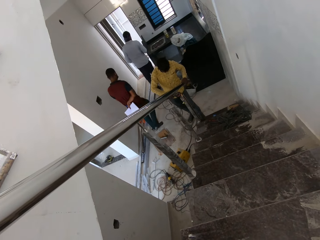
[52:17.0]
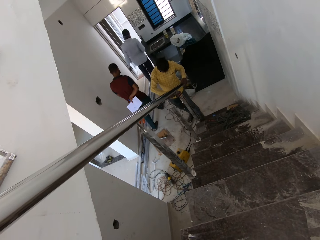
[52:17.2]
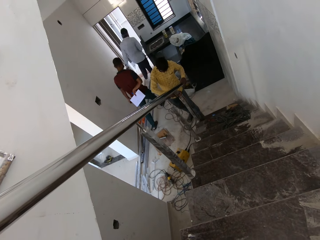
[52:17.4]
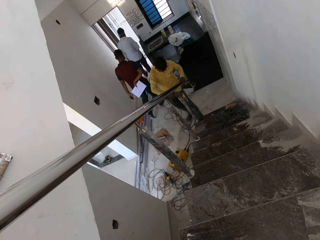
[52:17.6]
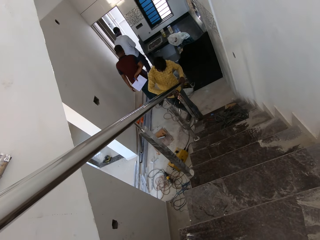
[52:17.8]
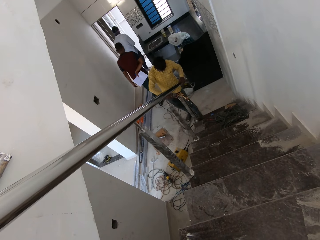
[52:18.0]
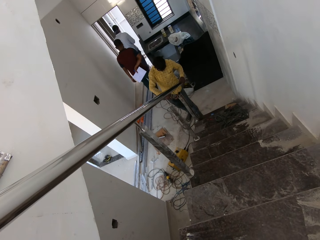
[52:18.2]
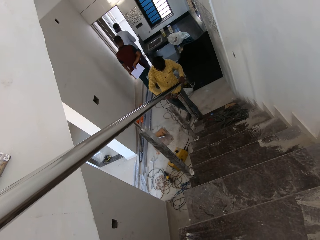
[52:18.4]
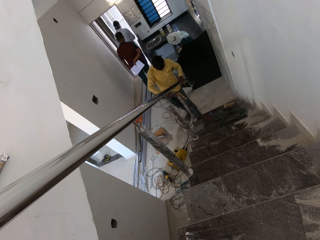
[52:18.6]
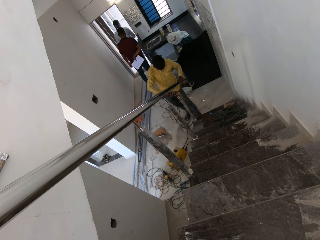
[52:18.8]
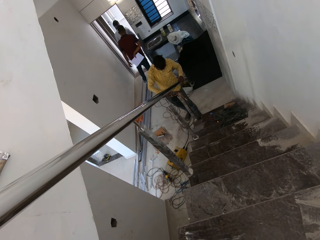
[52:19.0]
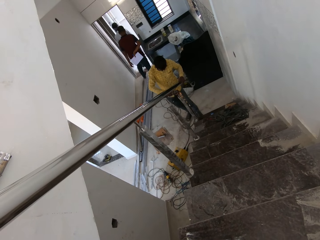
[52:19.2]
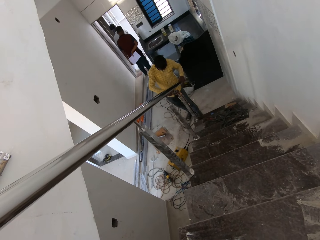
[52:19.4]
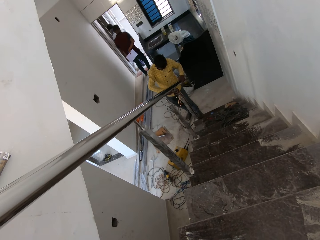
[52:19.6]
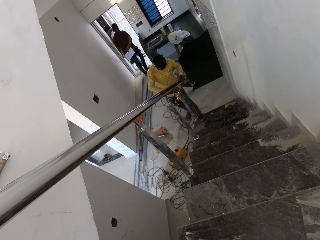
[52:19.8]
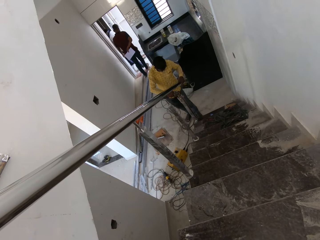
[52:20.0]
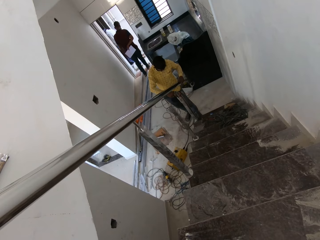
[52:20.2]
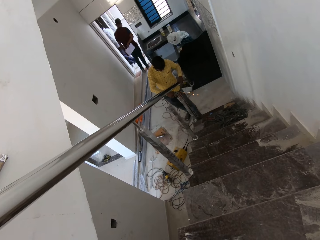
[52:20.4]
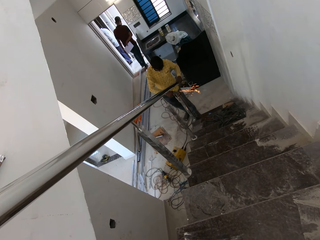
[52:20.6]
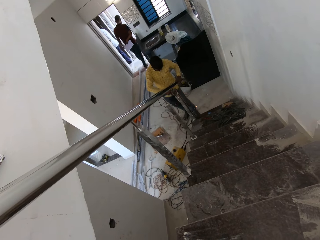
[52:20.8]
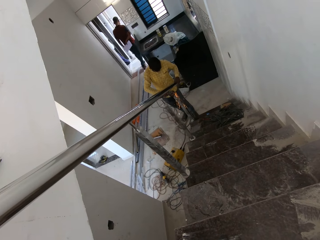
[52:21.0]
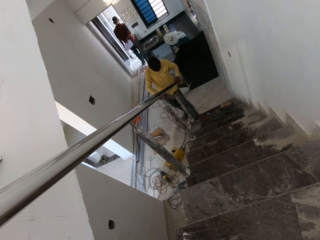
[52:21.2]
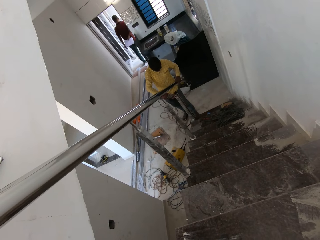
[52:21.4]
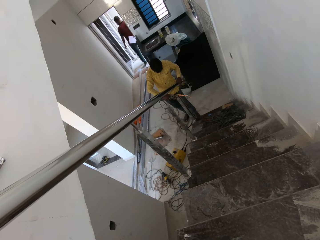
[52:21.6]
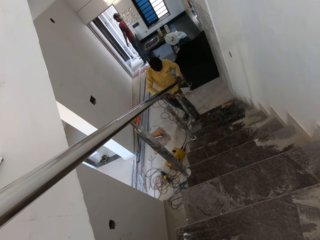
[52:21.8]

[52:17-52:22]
The man grinds the hollow steel rod with the grinder in his right hand.

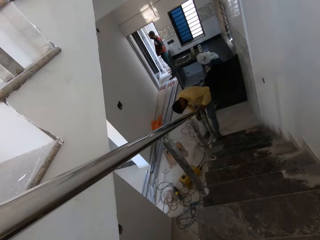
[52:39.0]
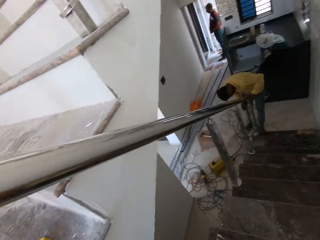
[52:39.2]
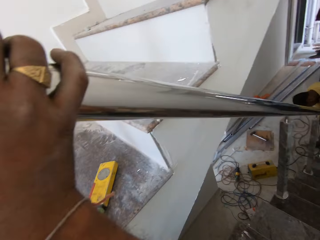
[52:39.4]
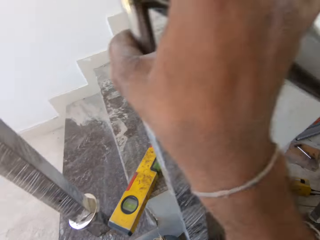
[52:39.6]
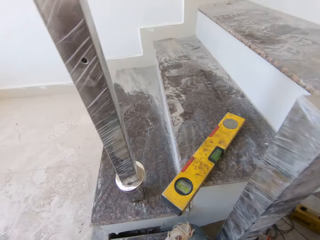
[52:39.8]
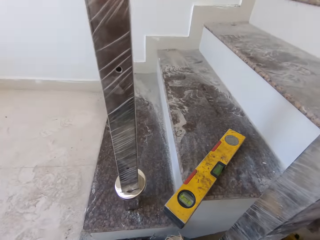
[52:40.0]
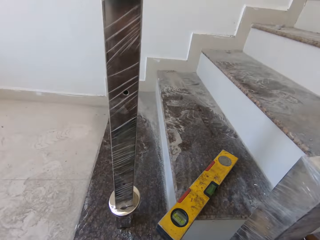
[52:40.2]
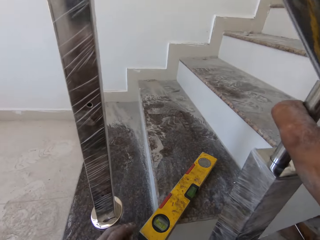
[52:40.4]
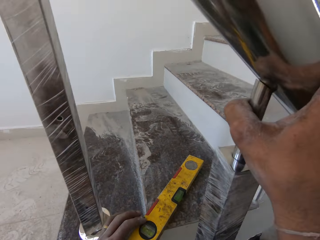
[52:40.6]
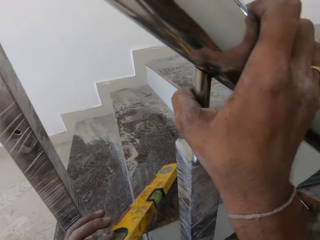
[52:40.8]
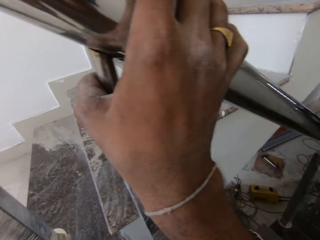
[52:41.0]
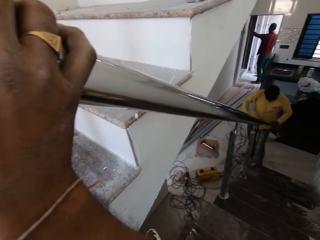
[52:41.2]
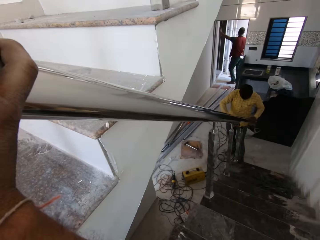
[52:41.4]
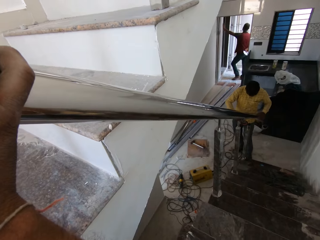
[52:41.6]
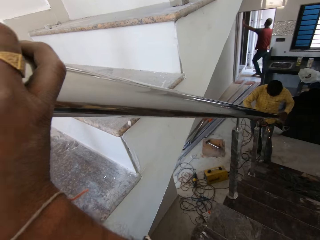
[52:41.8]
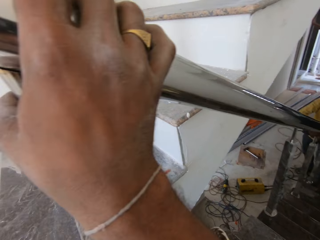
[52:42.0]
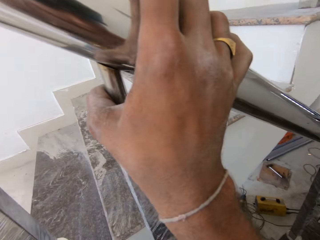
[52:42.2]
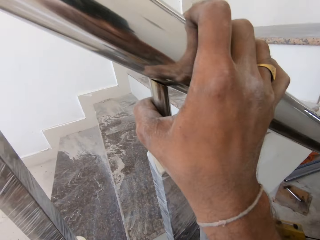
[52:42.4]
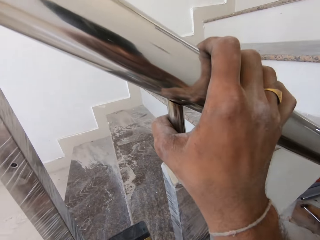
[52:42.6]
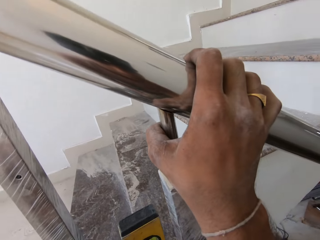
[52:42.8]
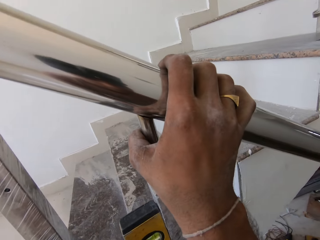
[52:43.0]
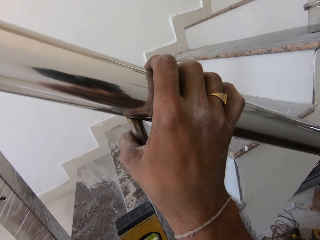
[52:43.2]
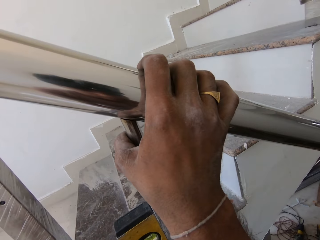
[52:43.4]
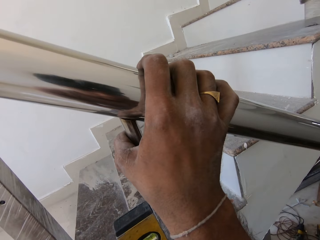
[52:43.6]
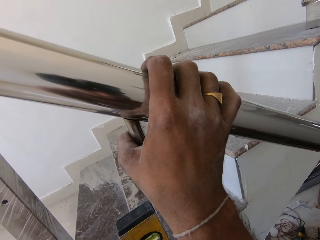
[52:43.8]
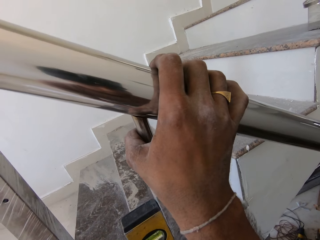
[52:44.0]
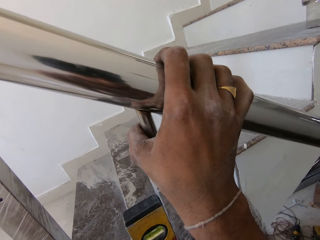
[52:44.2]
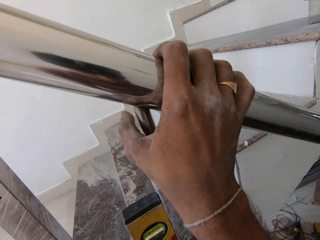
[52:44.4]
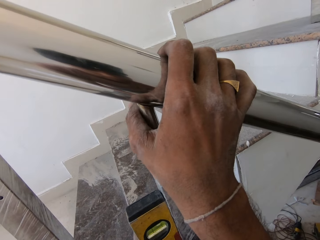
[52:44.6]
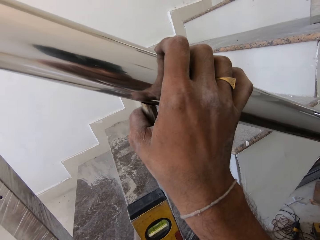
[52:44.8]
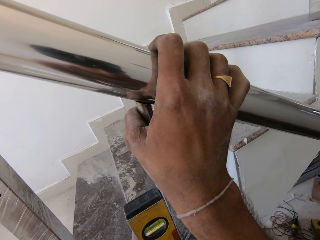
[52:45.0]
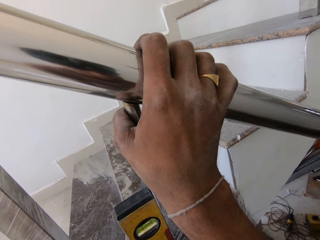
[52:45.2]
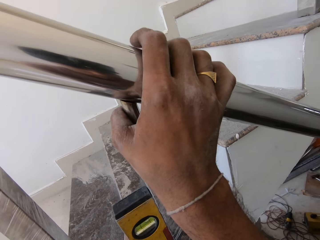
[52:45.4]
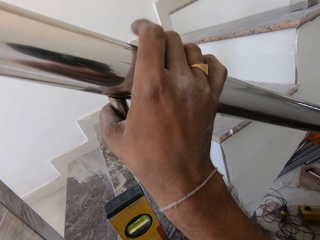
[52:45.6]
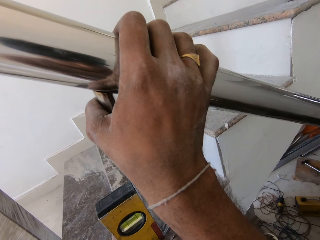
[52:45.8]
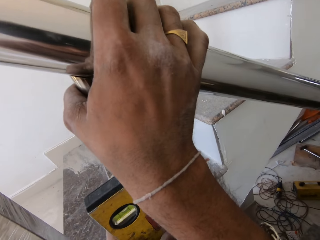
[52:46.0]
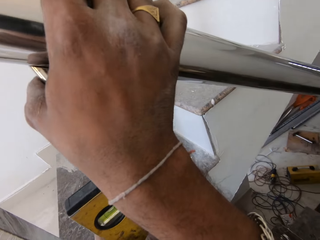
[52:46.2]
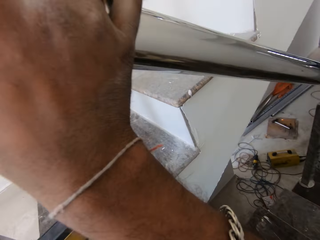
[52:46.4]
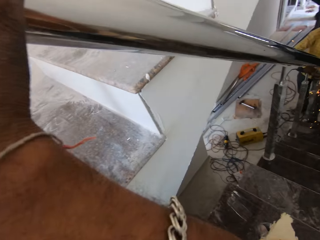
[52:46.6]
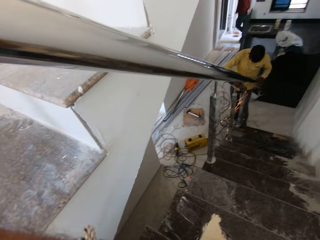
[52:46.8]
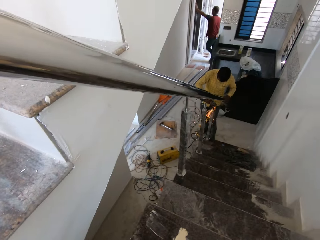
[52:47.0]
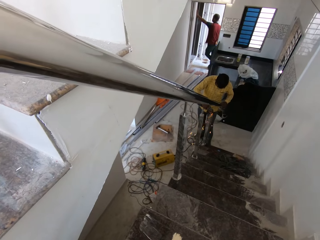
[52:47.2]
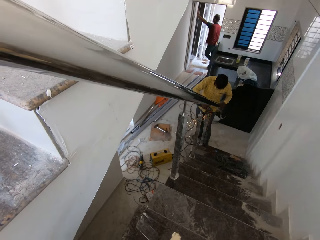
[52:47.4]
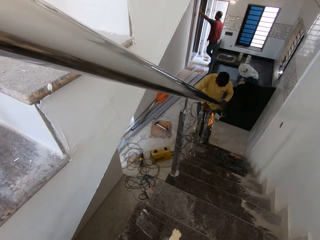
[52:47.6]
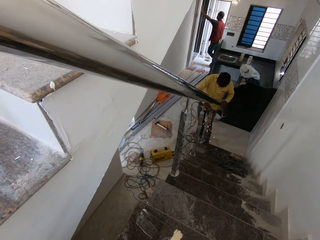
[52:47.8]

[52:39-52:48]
The camera wearer takes the spirit level gauge from the stairs with his left hand. The man grinds the hollow steel rod with the grinder in his right hand.

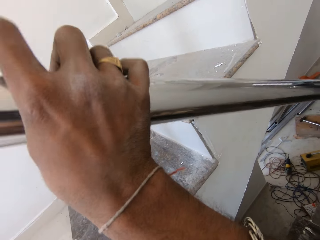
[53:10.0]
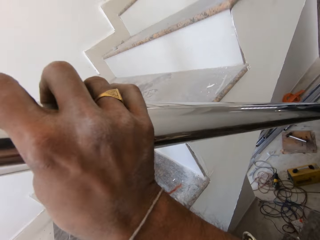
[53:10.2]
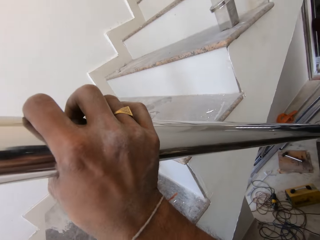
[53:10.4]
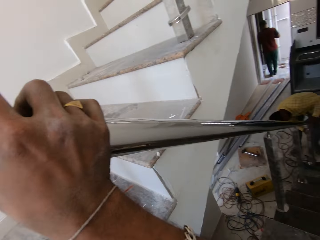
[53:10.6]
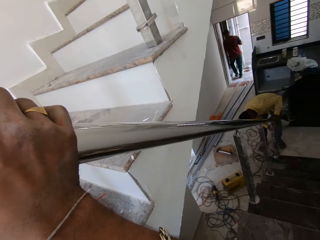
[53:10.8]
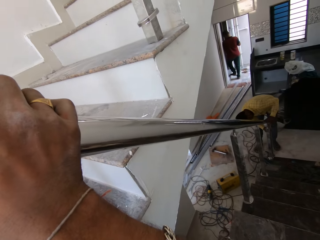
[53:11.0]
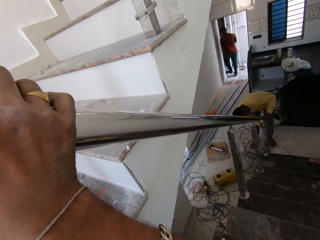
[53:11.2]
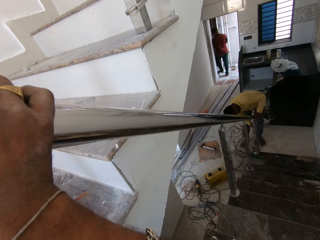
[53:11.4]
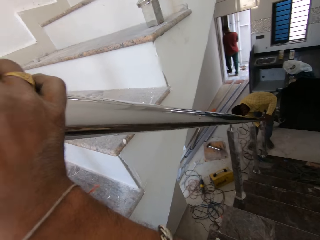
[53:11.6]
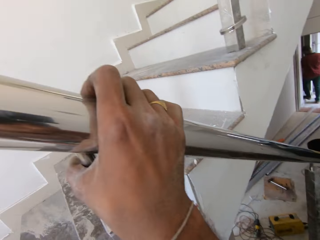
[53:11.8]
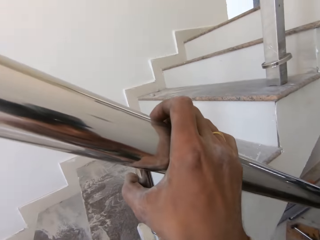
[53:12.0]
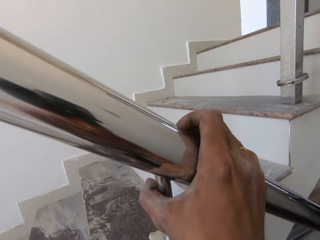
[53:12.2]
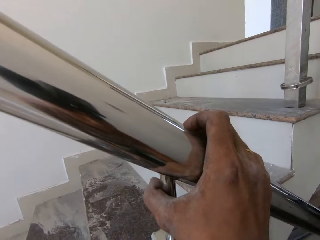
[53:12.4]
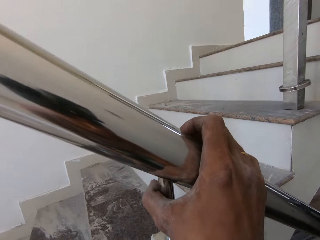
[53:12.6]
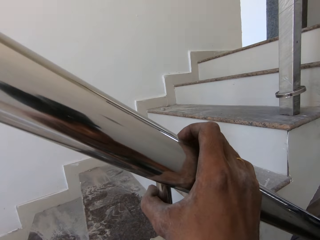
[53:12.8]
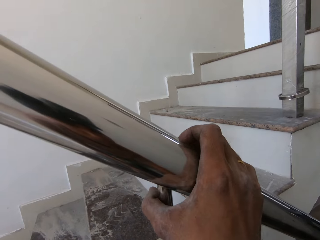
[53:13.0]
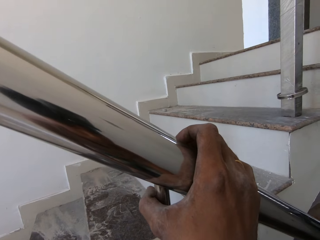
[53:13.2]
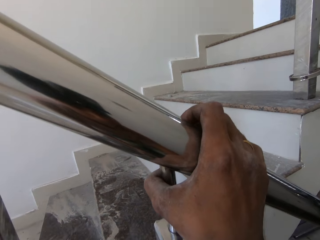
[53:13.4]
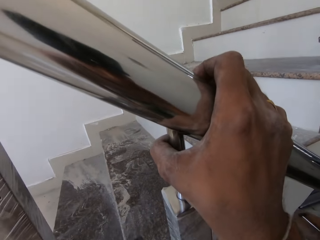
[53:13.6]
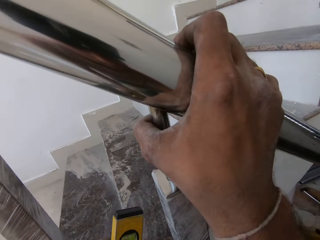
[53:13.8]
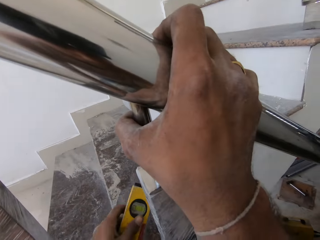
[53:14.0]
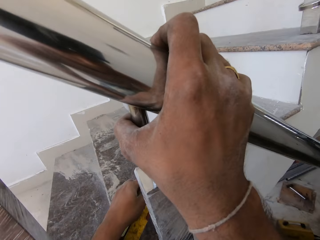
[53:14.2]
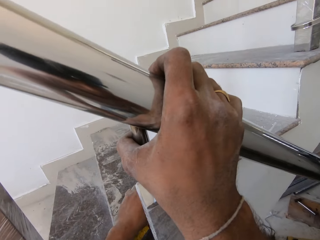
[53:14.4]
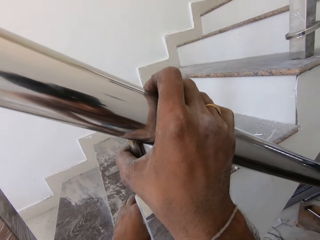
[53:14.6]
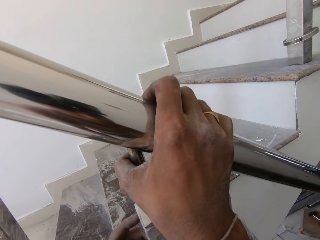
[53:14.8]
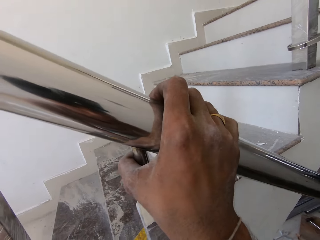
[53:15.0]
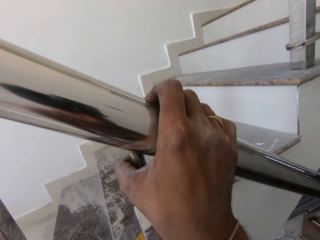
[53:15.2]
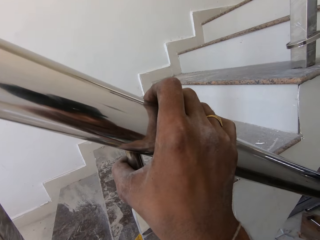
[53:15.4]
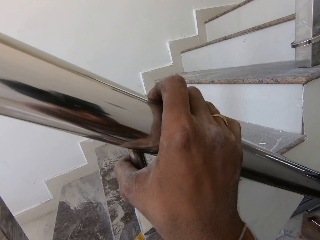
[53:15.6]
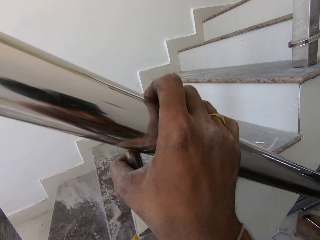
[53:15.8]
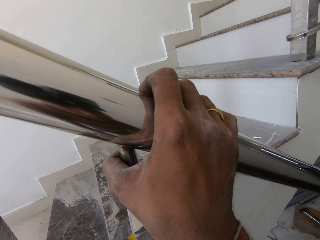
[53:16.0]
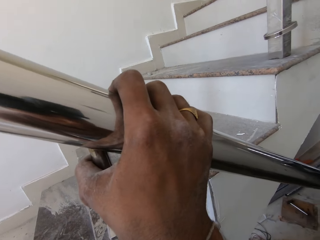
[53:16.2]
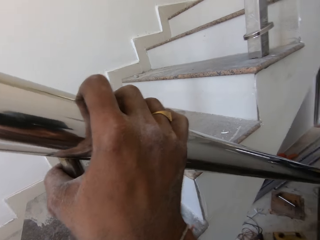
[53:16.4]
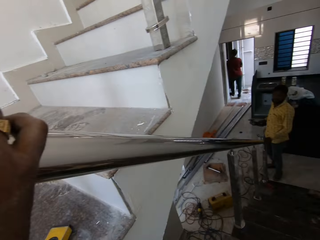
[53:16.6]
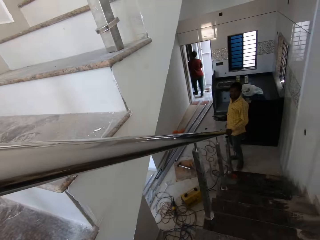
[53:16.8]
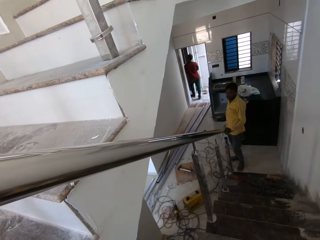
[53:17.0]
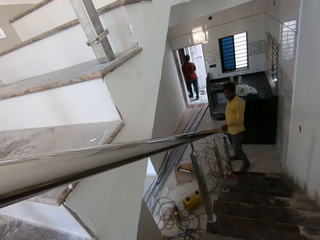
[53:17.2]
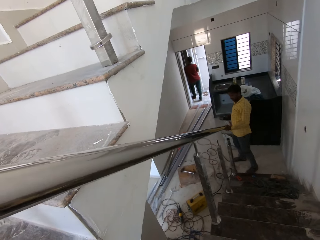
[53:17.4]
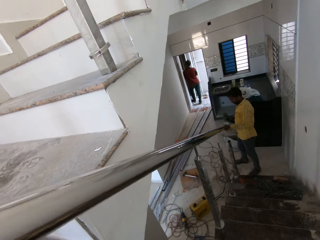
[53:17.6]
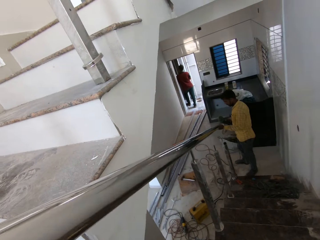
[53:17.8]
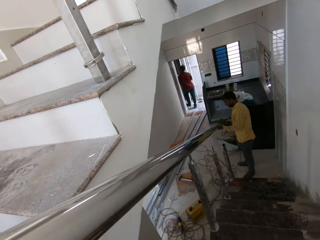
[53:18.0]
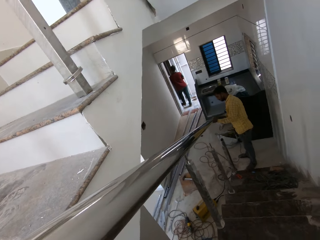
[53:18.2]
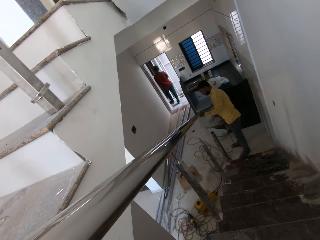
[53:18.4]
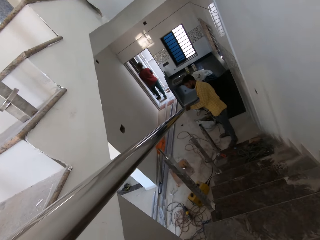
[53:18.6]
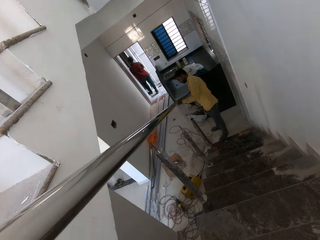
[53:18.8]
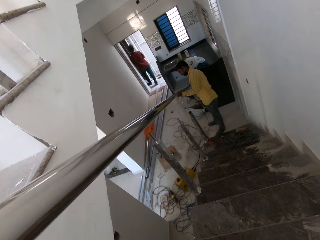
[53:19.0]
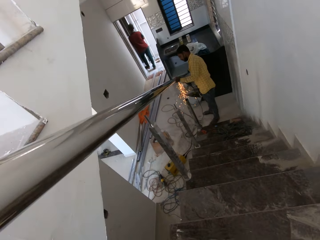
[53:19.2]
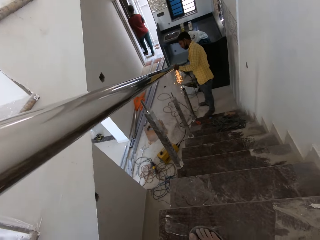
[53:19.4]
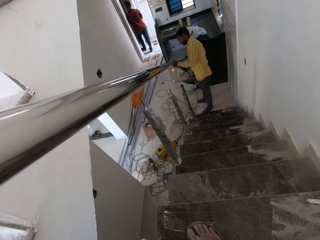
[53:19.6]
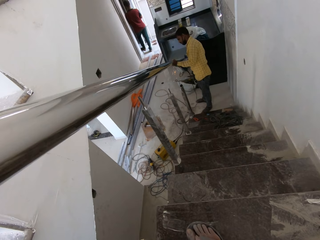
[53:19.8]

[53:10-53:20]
The man adjusts the hollow steel rod properly to the metal prong on the stairs with both hands. The camera wearer drops the spirit level gauge or tape measure on the stairs with his left hand. He holds the stairs grill.
